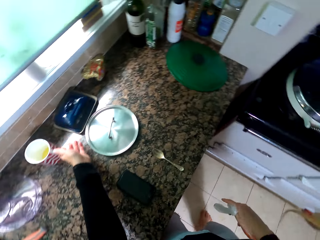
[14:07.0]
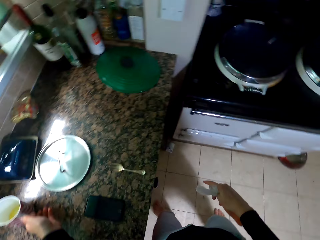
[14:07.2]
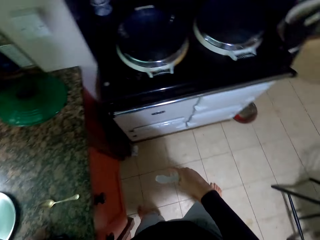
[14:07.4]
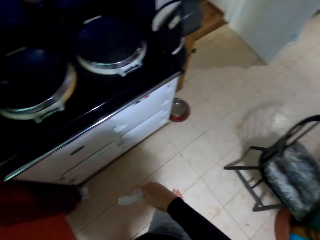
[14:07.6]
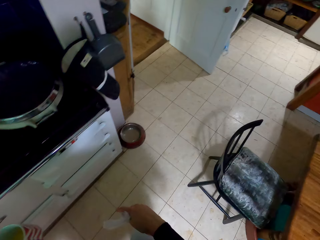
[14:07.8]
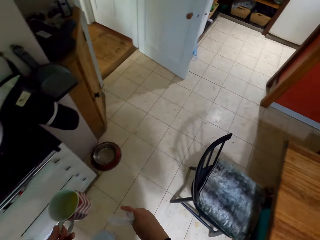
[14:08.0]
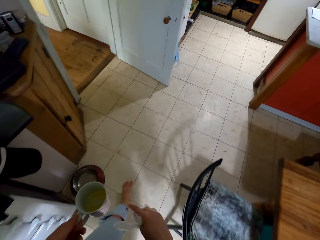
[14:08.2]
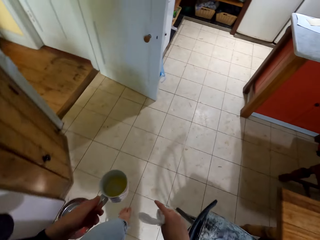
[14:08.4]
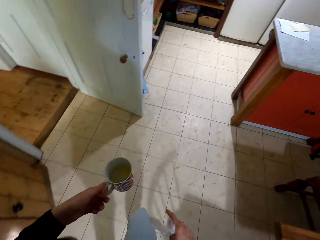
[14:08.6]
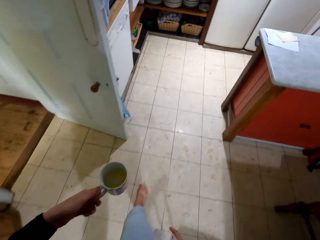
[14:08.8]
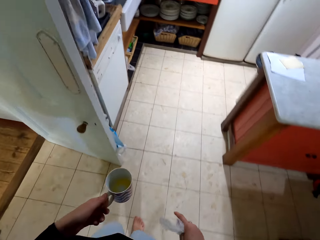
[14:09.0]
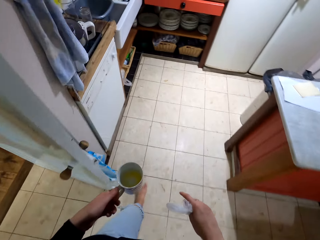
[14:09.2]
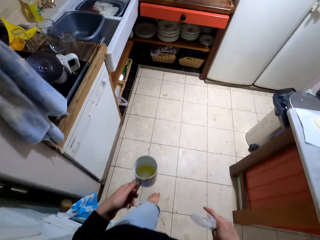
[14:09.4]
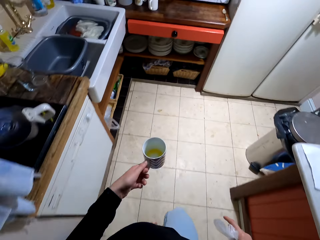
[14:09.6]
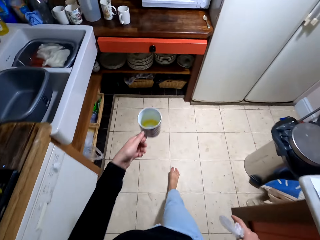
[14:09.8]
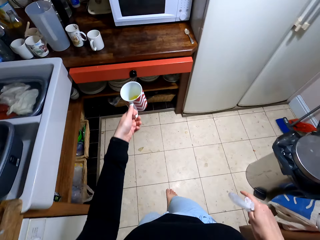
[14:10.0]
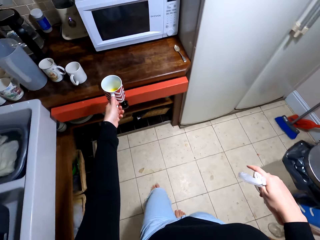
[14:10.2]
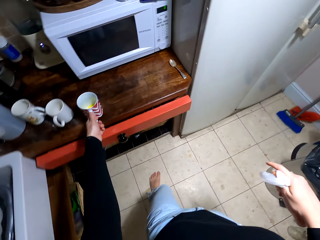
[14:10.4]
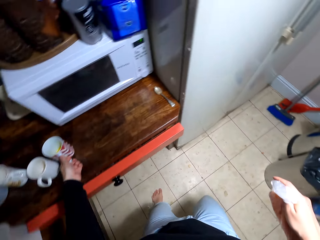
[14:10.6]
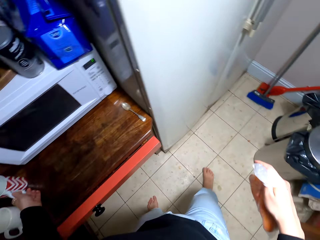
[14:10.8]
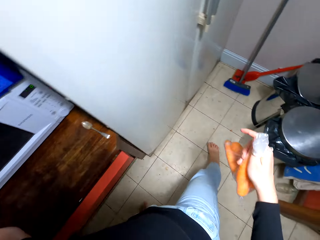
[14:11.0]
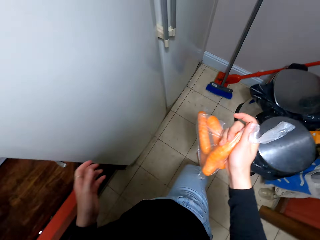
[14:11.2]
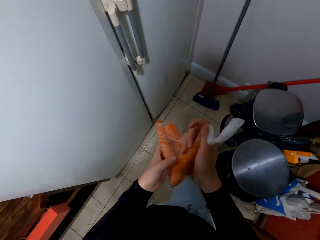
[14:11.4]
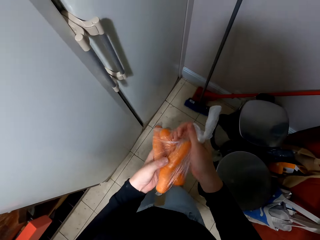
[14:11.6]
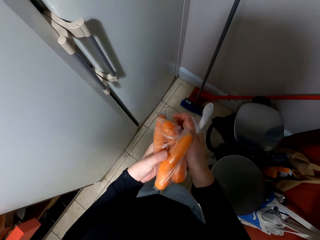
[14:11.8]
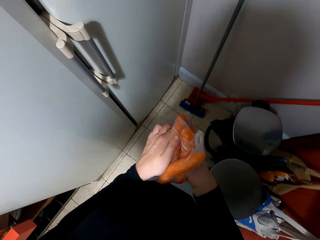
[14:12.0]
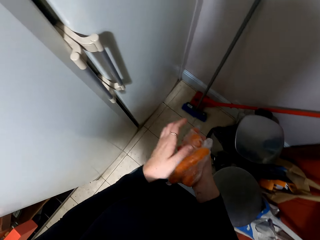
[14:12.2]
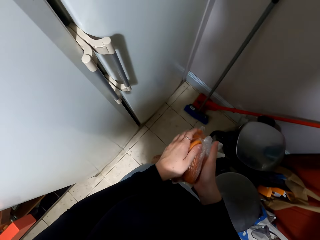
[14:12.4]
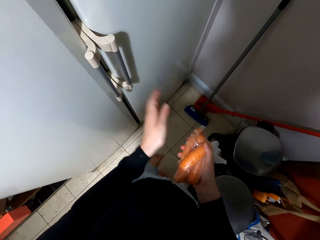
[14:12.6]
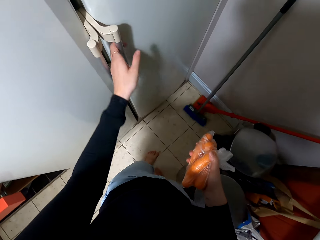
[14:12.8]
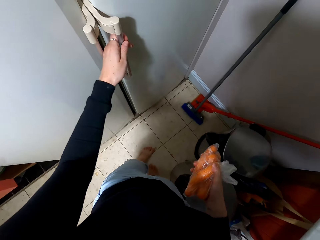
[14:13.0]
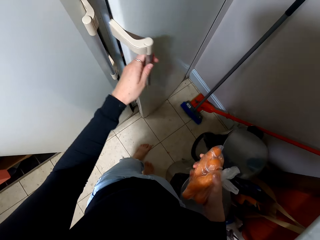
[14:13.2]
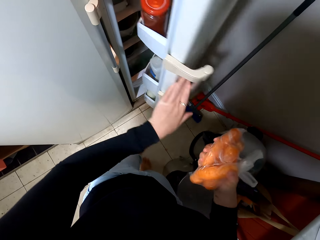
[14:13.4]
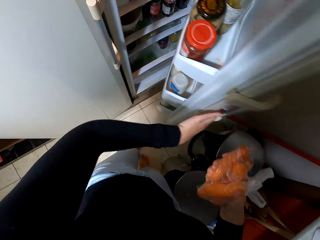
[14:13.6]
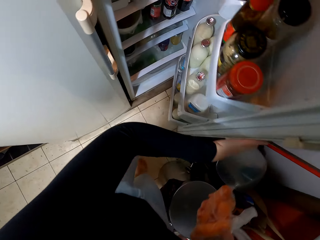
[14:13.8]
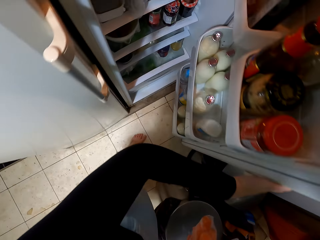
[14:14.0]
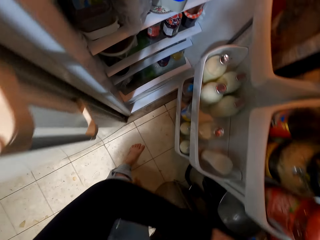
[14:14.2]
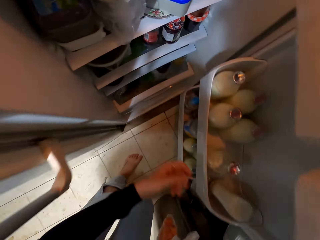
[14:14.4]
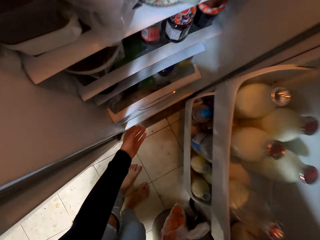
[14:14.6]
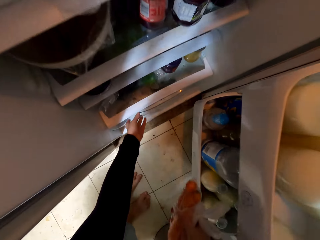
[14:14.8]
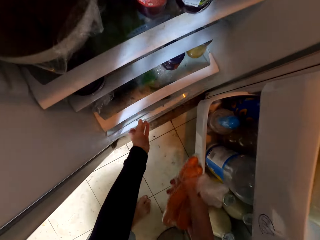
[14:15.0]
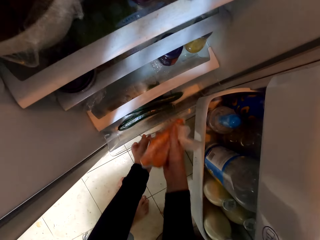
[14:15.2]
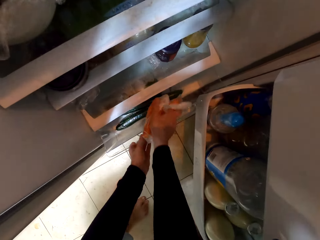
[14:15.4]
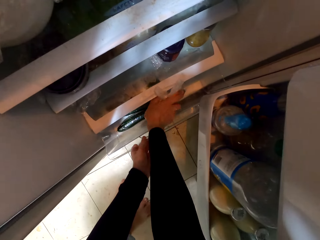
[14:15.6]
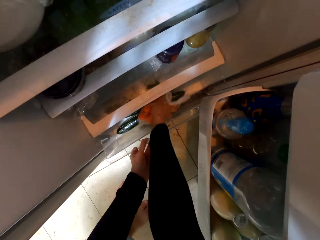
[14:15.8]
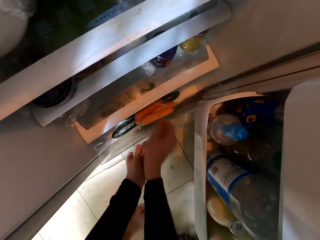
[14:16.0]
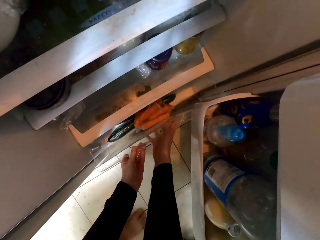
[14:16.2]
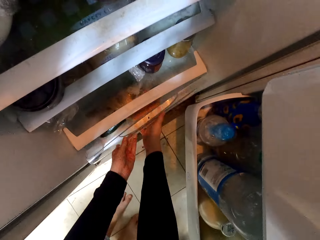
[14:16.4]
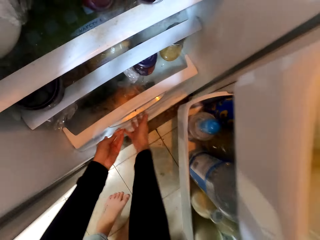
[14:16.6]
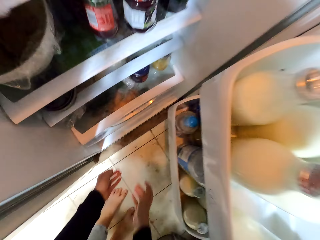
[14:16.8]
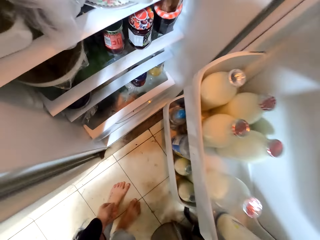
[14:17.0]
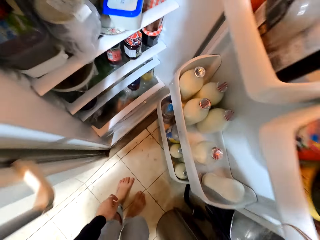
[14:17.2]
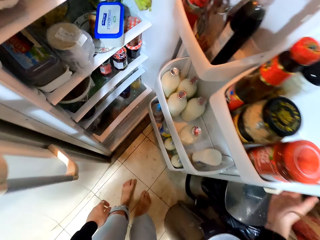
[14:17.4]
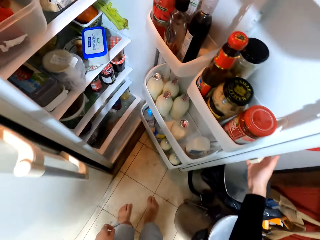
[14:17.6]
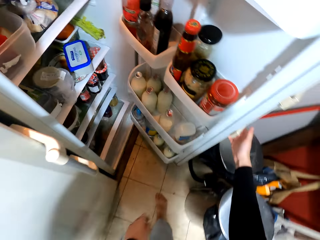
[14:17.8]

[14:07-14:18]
The camera wearer picks up the cup. They walk away from the countertop. They carry the cup to the sink table. They put down the cup. They open the fridge. They pull the drawer. They put the carrots in the drawer. They push the drawer.

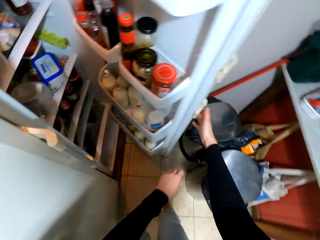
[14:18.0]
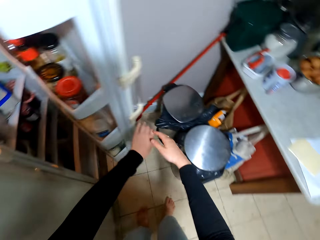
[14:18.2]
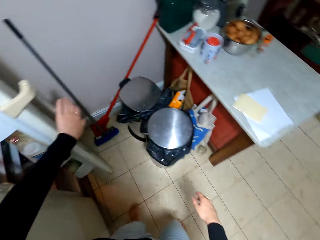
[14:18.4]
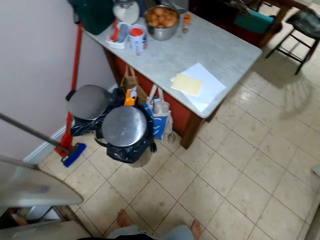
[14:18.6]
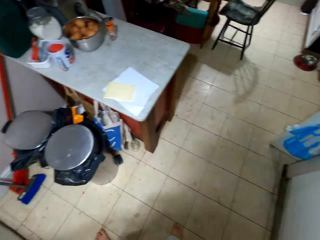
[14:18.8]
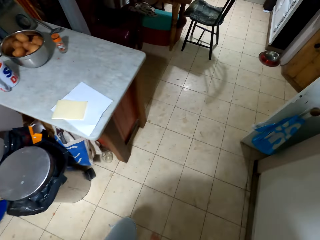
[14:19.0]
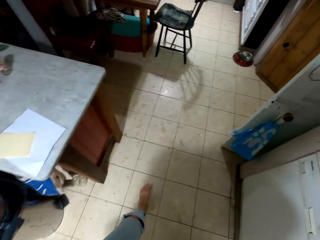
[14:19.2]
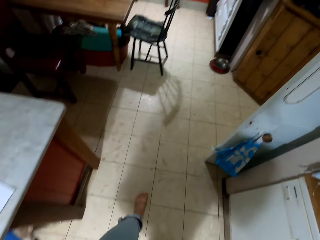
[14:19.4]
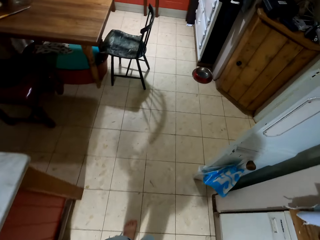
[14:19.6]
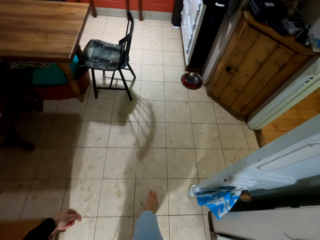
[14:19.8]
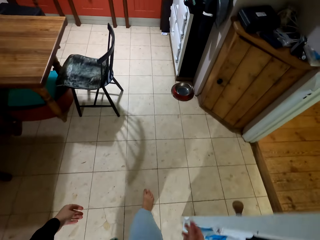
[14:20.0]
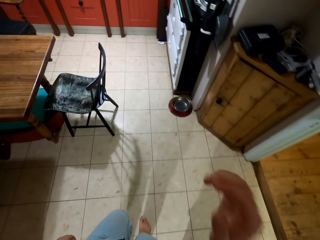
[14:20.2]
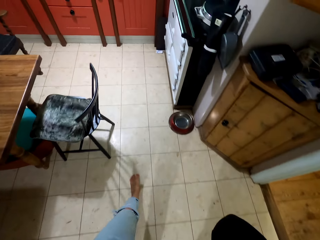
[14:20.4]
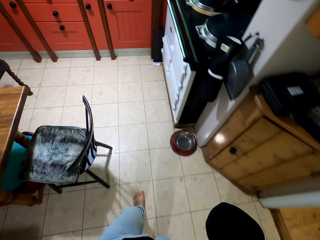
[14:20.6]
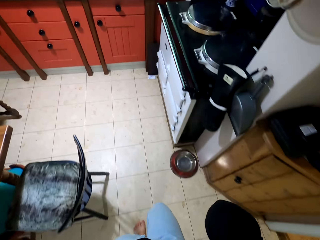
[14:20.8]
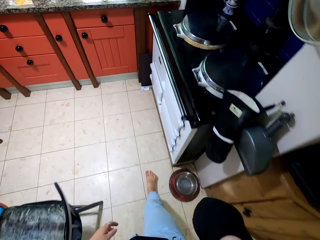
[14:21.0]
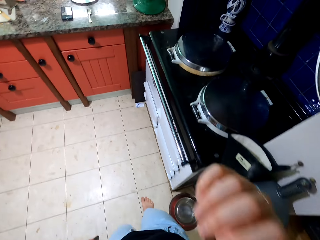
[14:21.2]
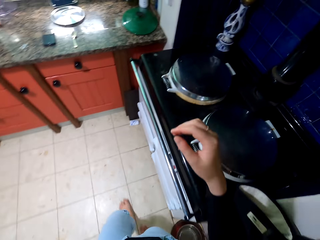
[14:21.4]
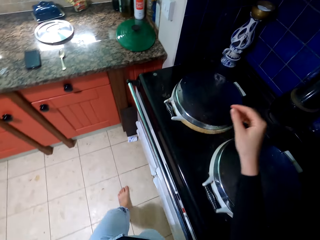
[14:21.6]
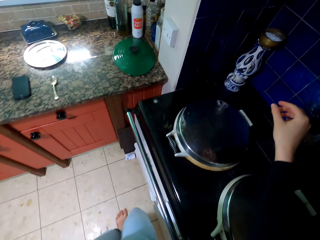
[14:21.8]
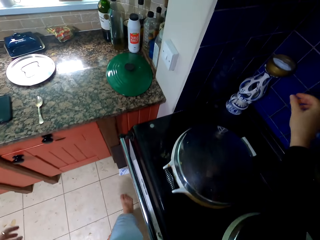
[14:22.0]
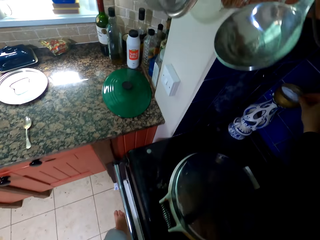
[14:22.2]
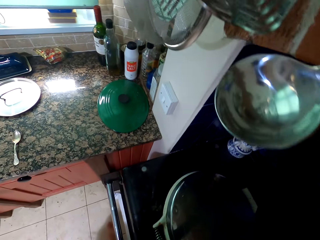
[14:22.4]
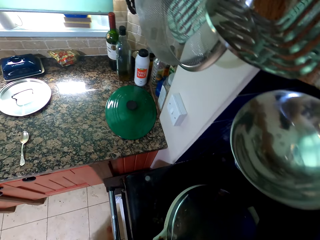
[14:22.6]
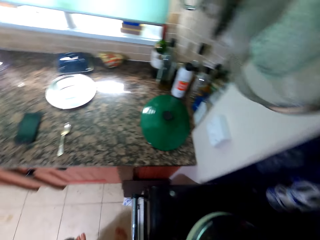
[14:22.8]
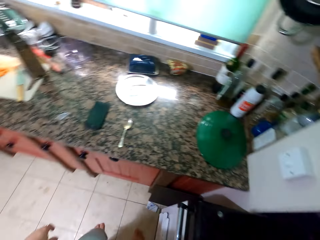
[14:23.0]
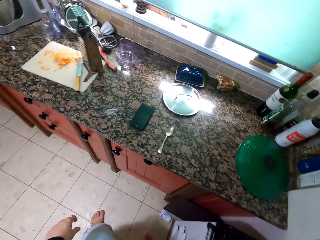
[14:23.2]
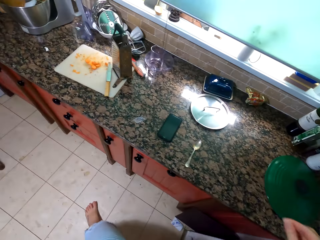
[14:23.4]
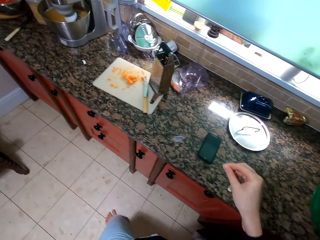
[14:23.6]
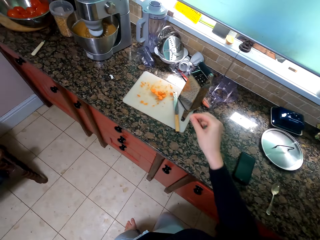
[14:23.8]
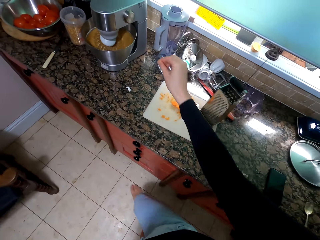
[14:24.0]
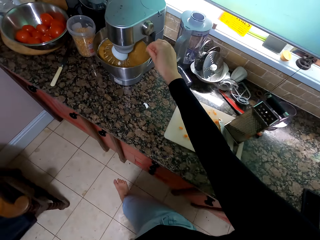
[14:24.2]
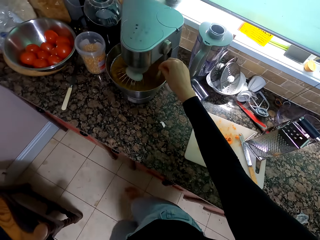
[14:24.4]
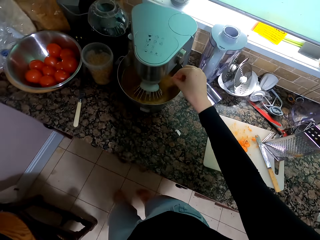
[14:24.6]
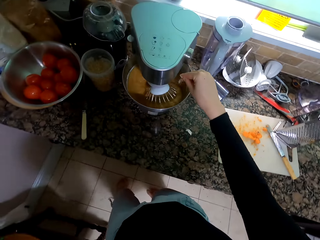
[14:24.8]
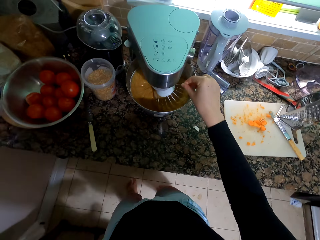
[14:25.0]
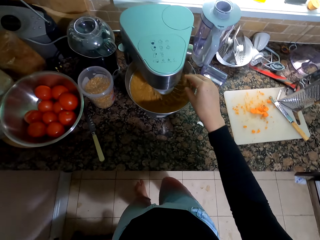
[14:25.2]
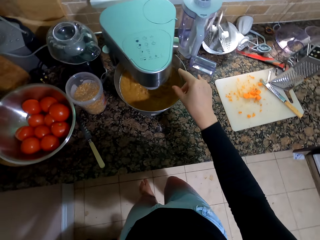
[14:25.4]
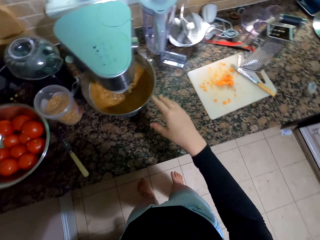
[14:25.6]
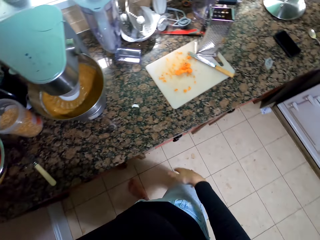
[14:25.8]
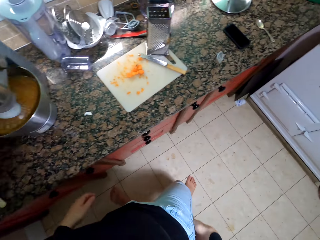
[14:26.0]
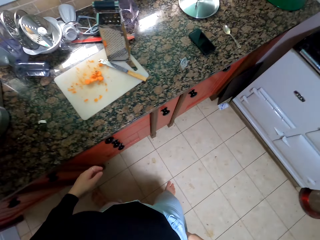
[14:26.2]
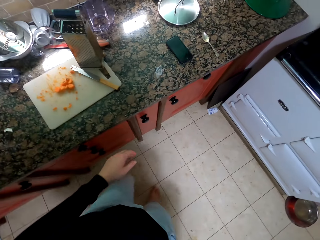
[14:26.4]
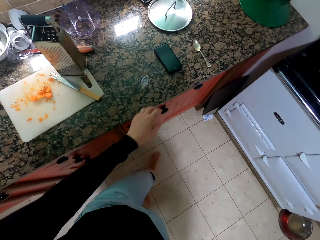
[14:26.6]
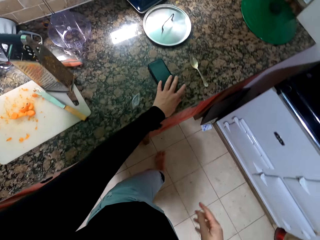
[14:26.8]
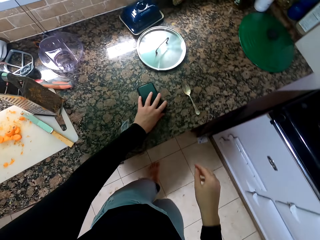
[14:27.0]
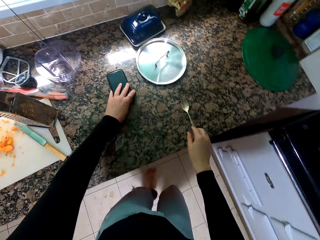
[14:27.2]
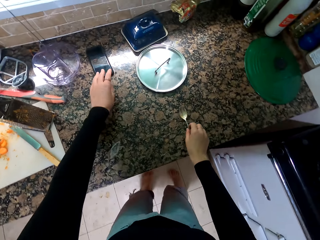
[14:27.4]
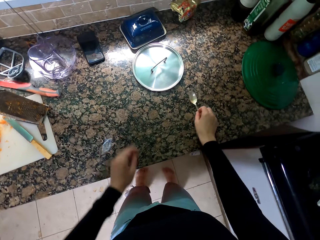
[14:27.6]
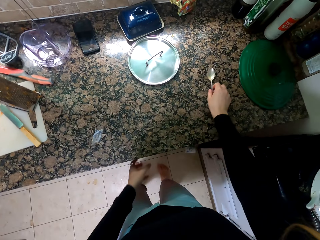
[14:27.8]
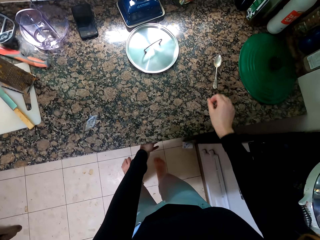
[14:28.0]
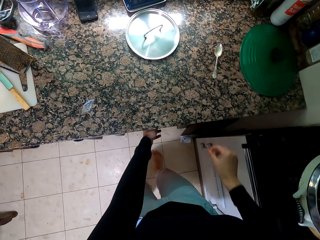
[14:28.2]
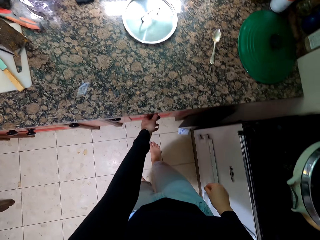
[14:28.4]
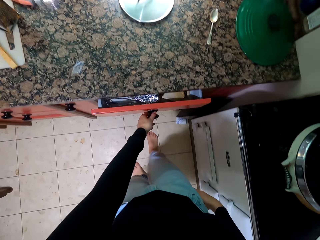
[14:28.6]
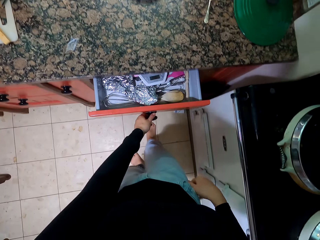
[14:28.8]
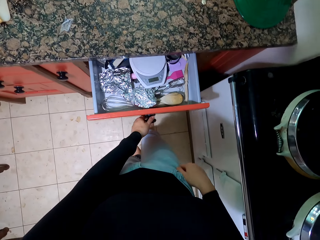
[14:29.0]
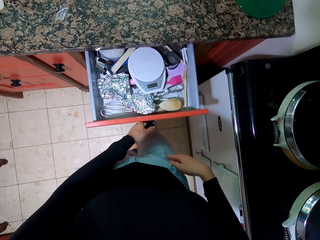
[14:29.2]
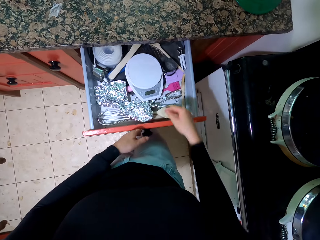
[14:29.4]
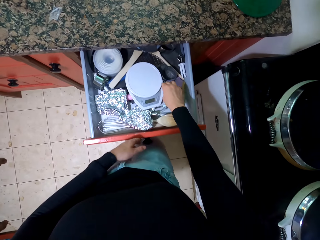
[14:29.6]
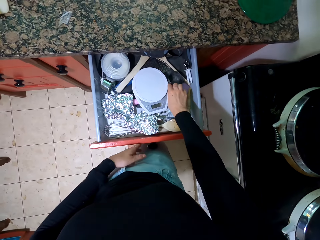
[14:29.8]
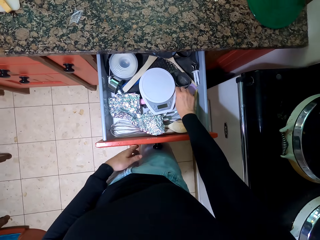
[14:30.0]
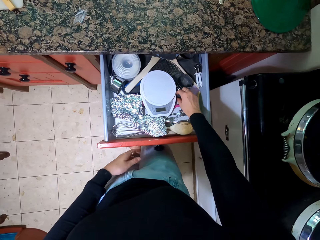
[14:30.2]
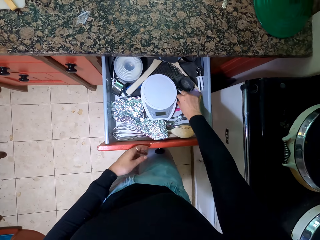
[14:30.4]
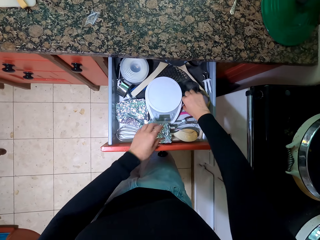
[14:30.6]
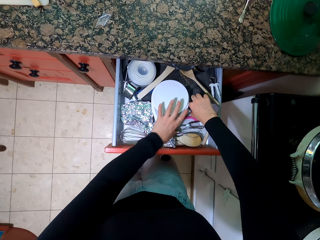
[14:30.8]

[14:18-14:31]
The camera wearer closes the fridge. He walks towards the countertop. He lifts his hand. He scoops the salt. He adds some salt to the mixture being blended. He moves the phone. He moves the spoon. He pulls the drawer. He takes a plastic spoon from the drawer.
